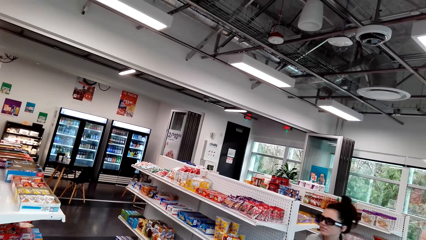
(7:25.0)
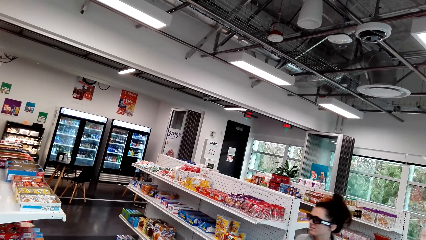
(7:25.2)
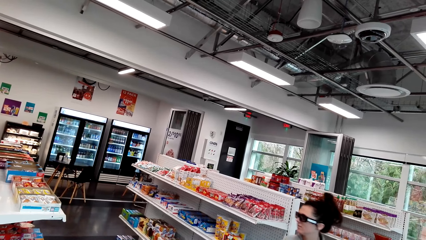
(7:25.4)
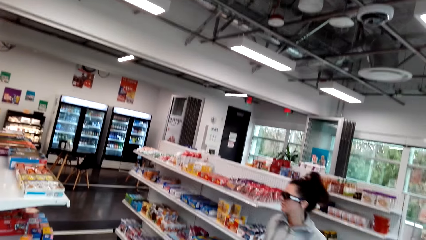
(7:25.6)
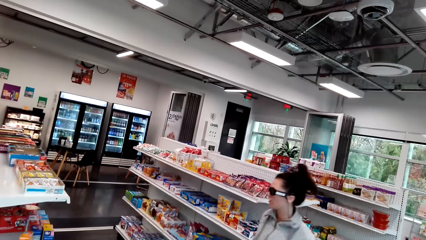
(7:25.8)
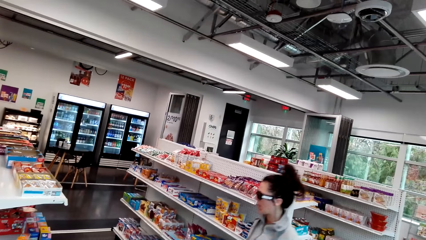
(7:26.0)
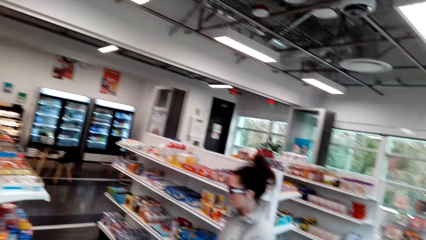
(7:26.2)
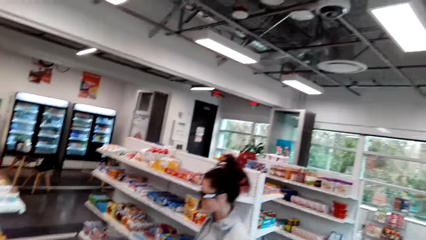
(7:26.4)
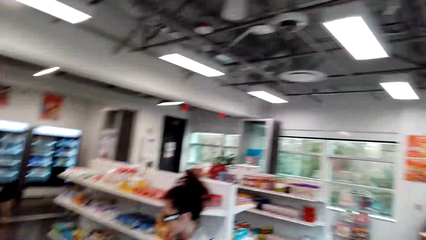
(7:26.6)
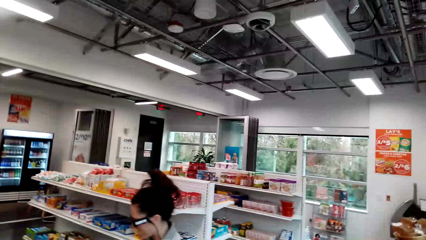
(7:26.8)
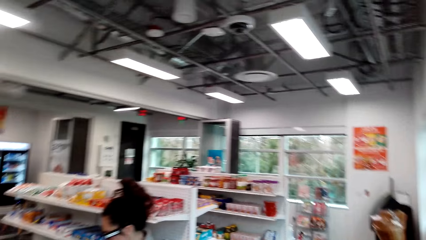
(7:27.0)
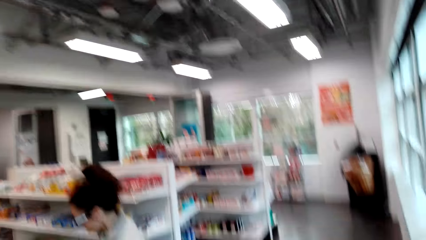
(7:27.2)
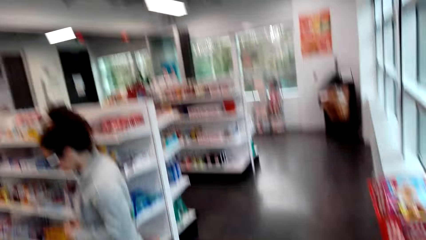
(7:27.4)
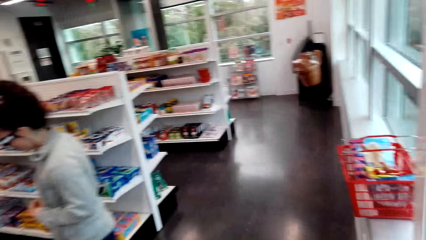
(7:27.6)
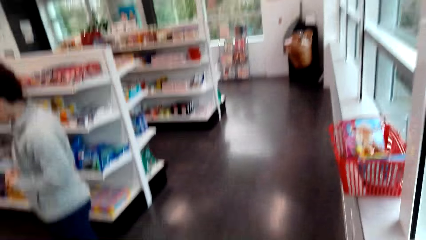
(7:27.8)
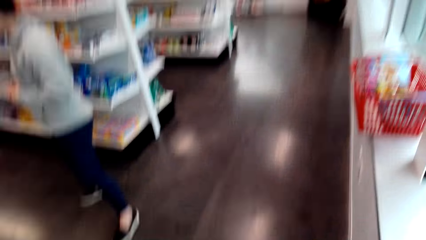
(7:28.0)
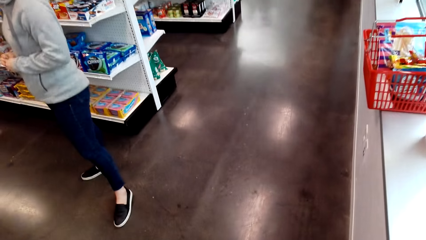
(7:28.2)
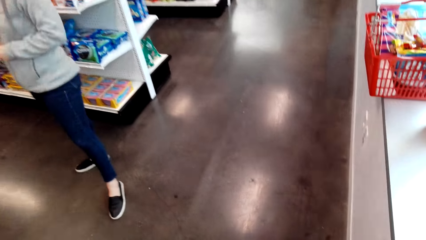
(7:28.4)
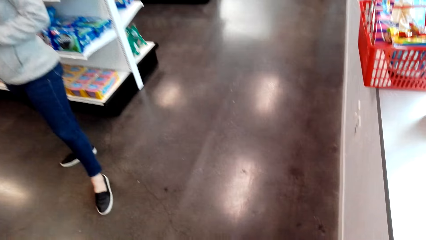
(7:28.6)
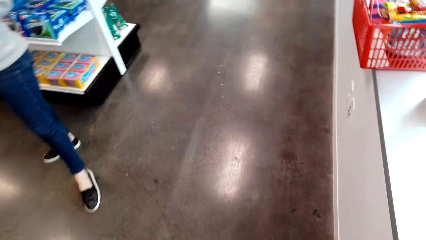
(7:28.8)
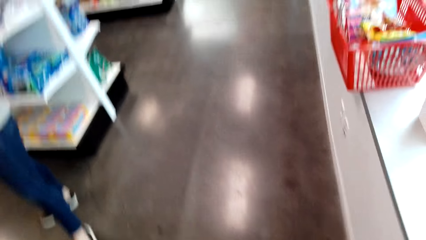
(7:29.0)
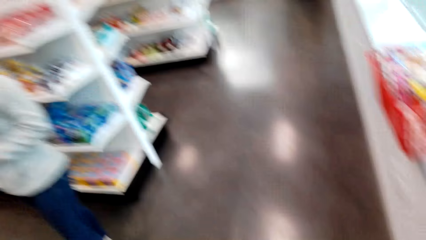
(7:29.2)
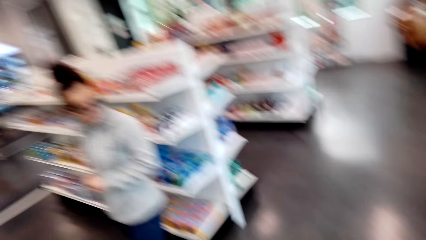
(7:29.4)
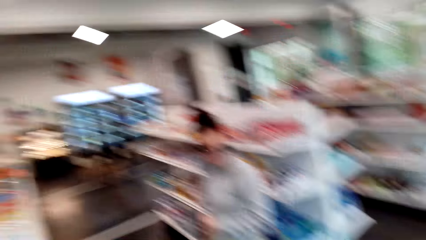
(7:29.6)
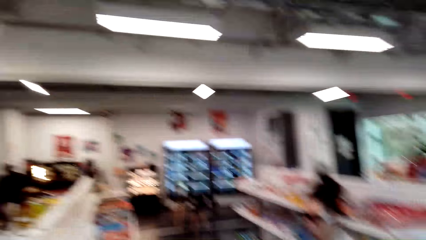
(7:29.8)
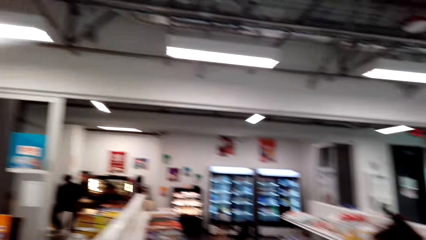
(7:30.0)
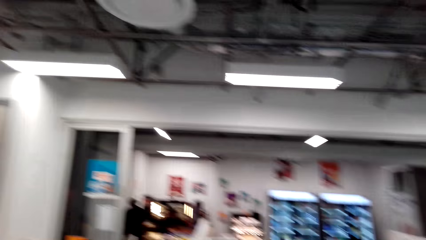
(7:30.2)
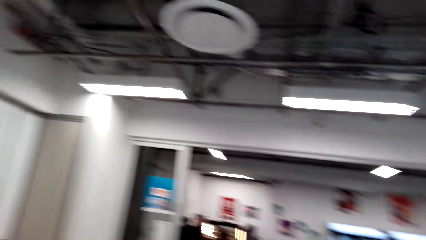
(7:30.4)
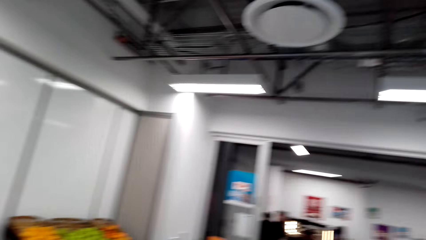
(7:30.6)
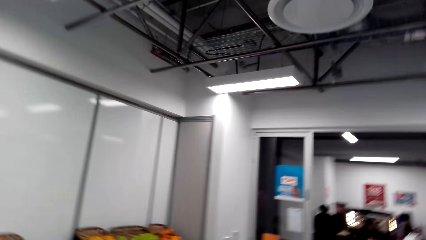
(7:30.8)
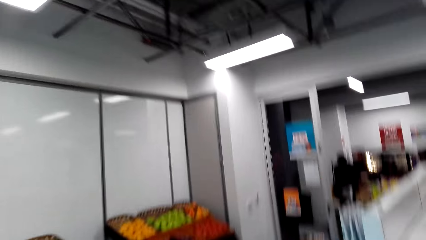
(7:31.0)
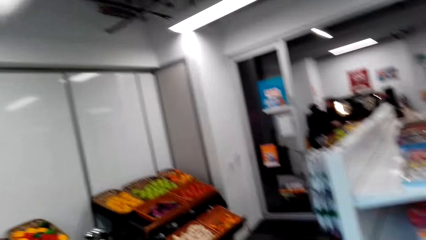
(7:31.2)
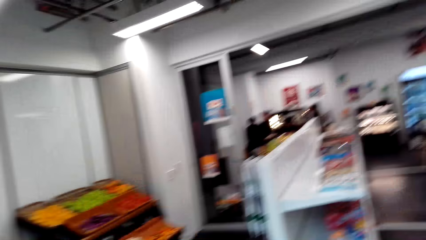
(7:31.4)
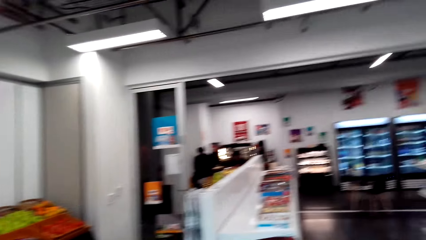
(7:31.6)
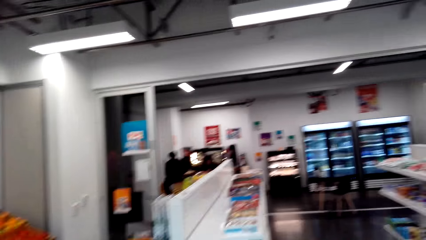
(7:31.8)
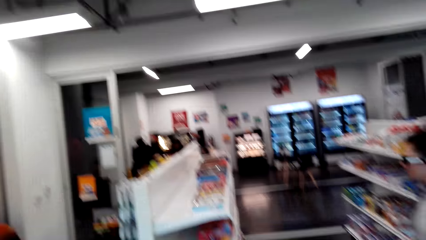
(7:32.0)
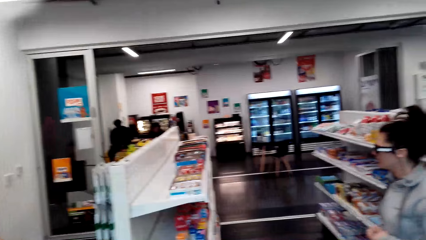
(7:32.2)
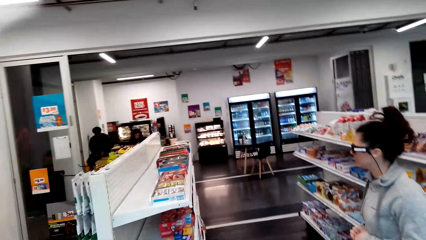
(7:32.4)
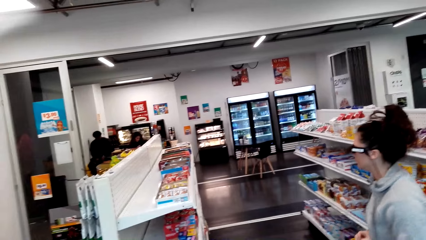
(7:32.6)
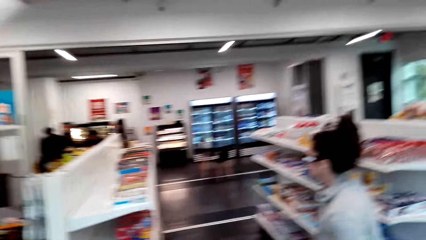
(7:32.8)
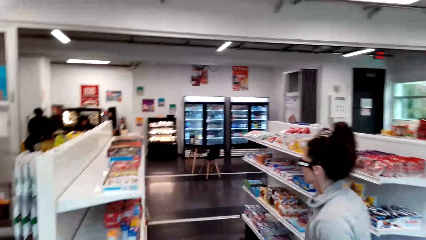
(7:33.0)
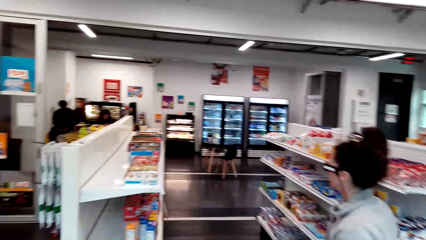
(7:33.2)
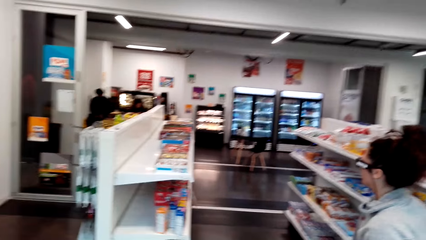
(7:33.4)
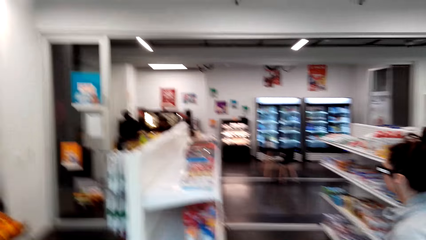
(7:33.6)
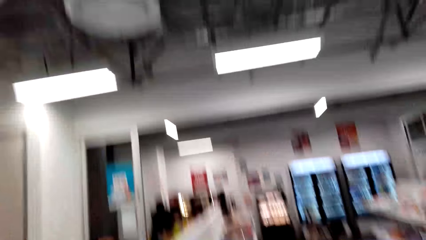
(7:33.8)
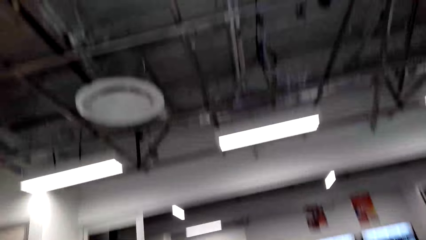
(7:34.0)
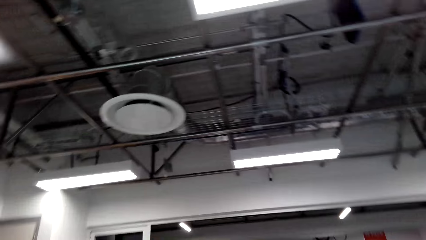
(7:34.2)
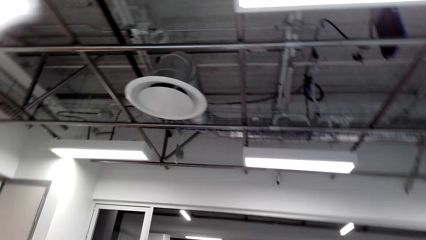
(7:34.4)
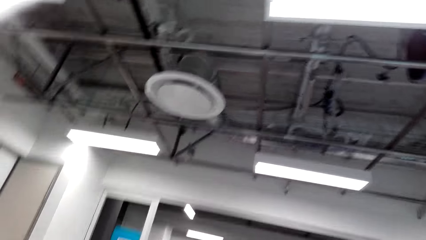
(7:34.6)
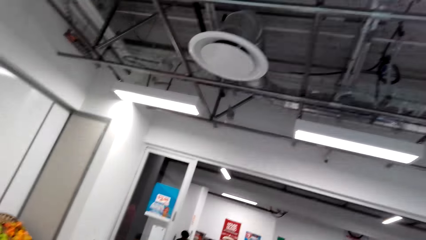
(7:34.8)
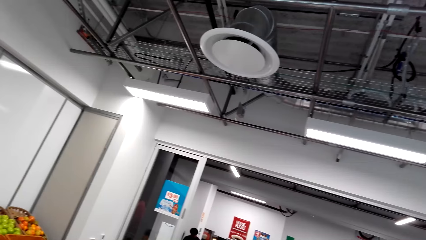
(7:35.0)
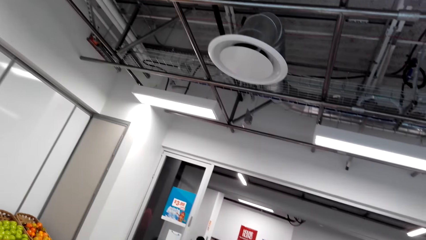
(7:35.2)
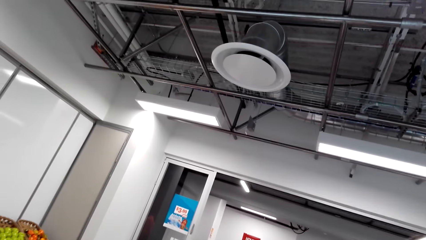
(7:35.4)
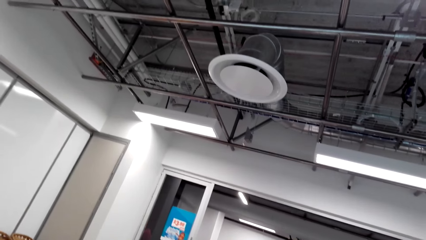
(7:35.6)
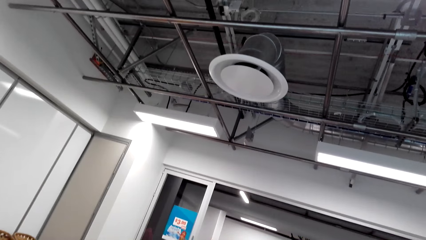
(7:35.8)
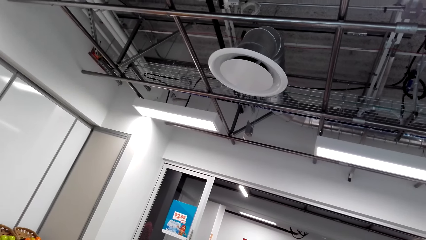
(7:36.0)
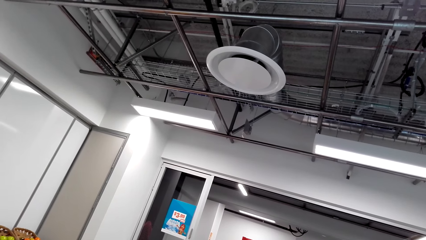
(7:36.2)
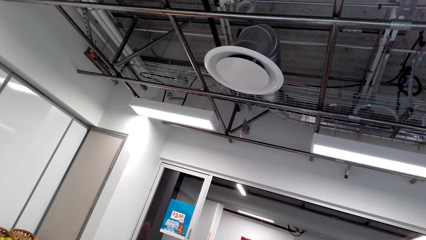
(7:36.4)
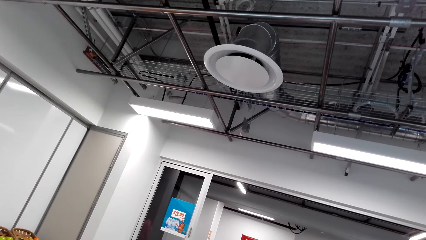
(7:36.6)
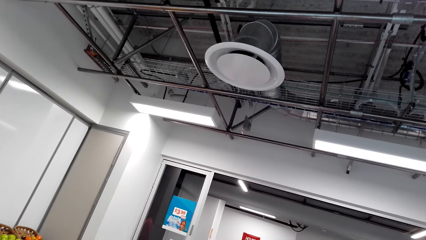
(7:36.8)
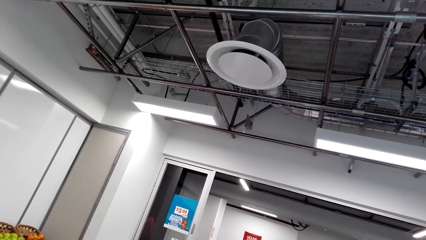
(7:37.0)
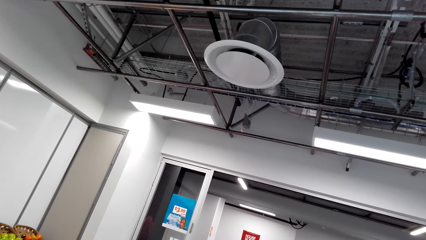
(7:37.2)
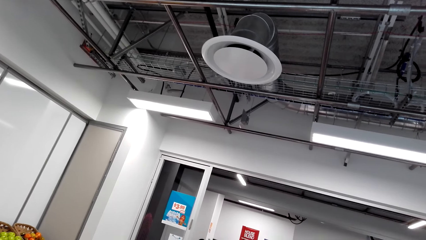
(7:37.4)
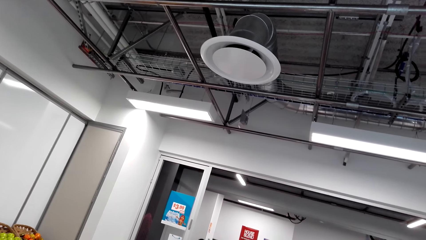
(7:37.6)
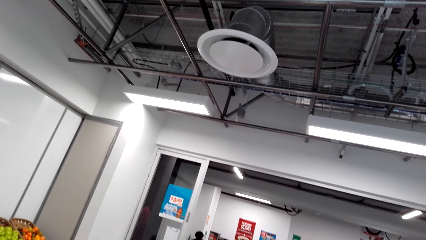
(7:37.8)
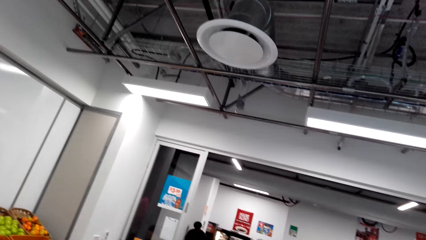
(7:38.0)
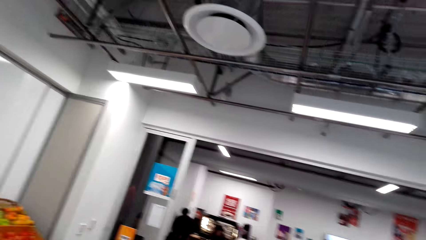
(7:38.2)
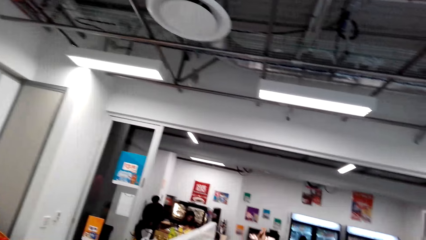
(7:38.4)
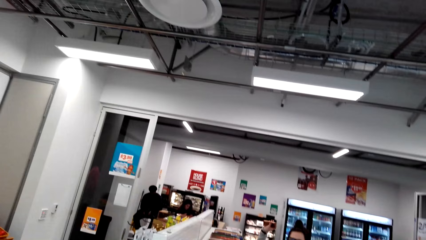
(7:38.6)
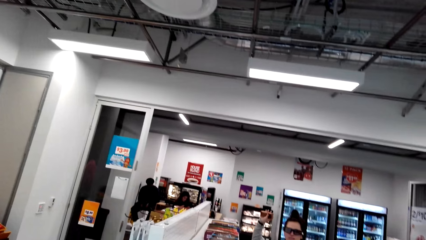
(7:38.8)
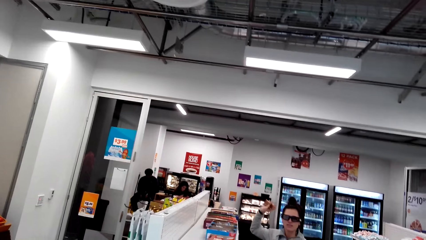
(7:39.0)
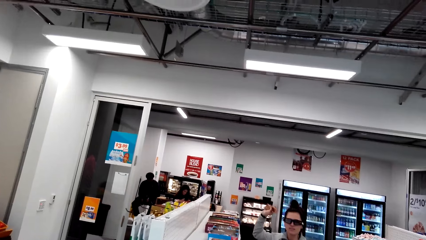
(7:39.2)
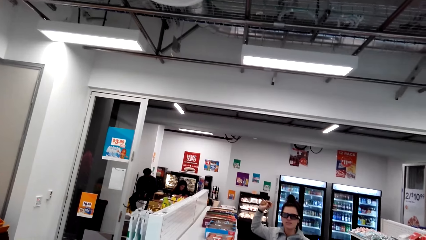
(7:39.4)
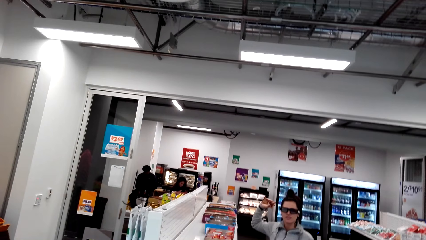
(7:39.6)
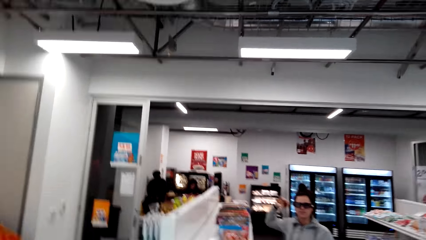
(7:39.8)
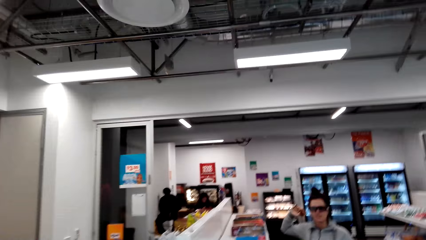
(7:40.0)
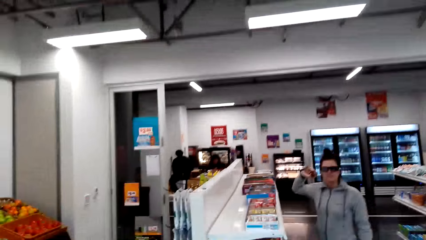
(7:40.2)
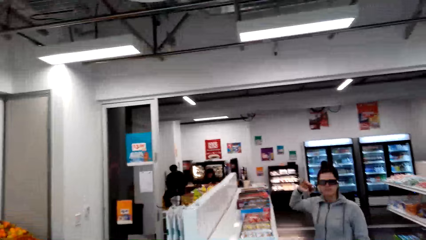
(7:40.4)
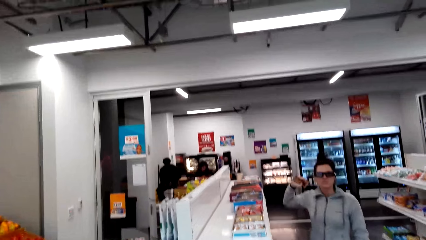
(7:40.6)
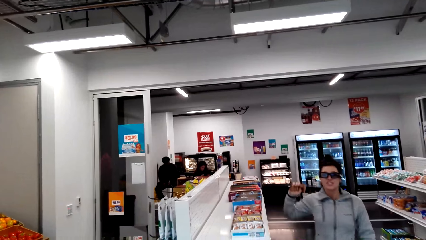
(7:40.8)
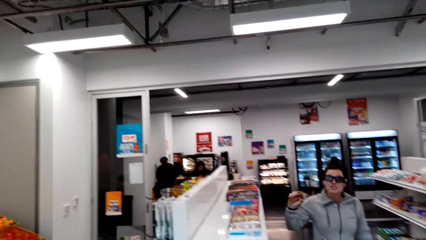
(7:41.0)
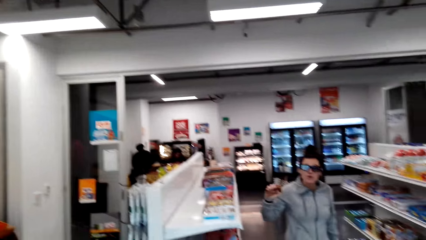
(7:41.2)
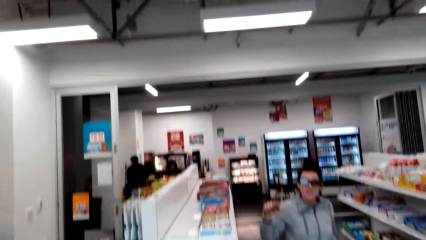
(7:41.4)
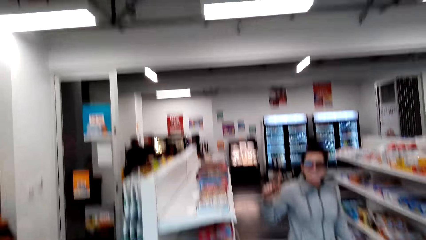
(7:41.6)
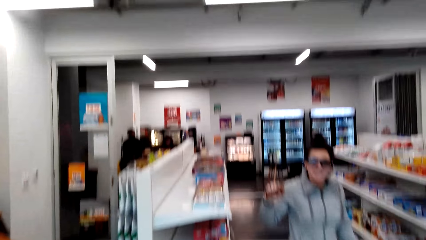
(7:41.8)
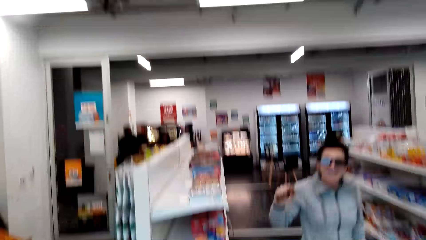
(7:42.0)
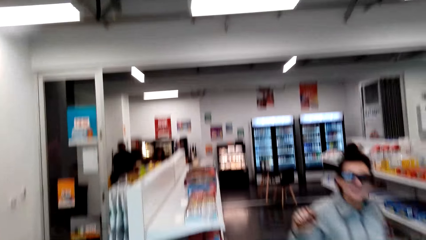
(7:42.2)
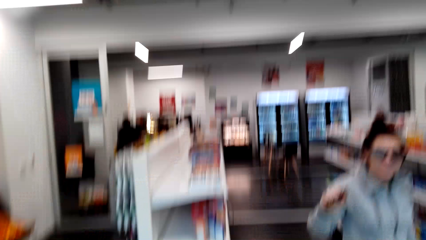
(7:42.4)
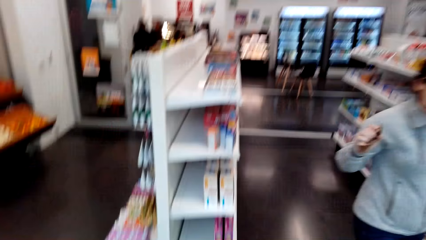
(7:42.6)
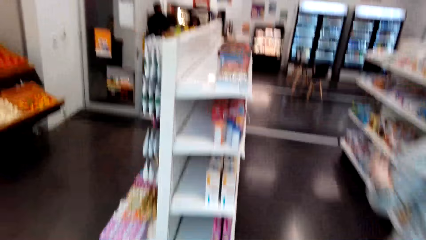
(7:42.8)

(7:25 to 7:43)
A woman walks around the shop and looks around the shelves. The camera wearer converses with the woman. They look around the shop. The woman looks around the shelves. The camera wearer looks around the shop. The woman holds something, shows the camera wearer a packet of snacks, and walks around the shop.
